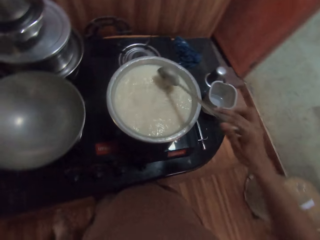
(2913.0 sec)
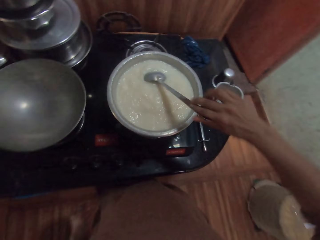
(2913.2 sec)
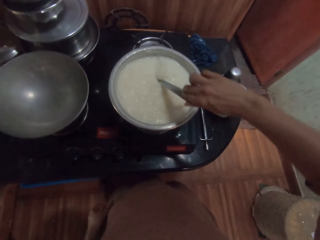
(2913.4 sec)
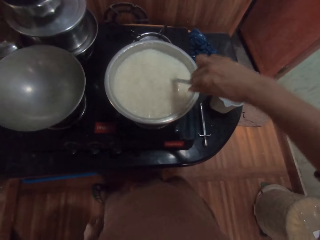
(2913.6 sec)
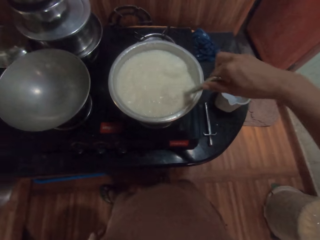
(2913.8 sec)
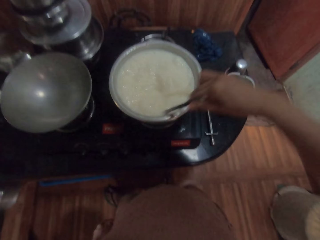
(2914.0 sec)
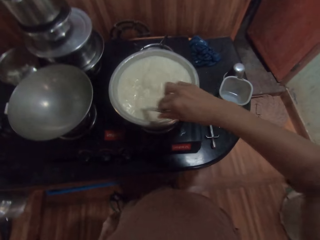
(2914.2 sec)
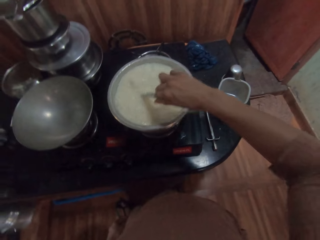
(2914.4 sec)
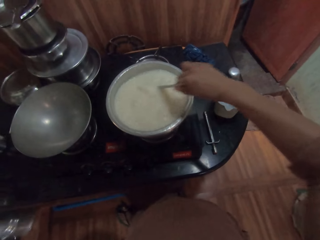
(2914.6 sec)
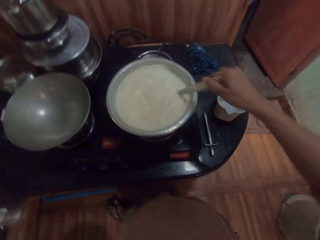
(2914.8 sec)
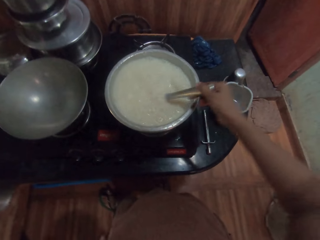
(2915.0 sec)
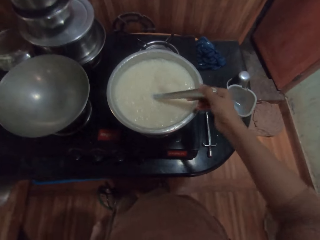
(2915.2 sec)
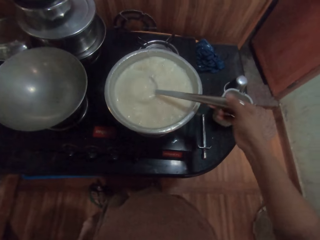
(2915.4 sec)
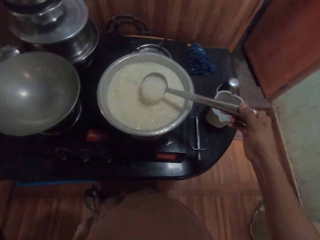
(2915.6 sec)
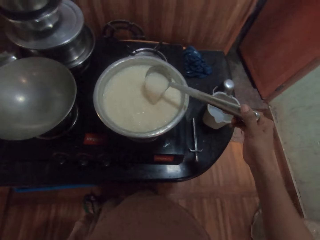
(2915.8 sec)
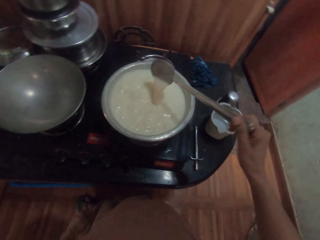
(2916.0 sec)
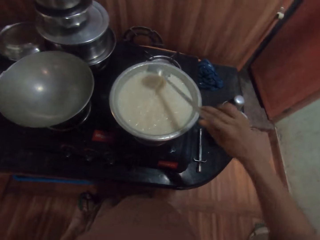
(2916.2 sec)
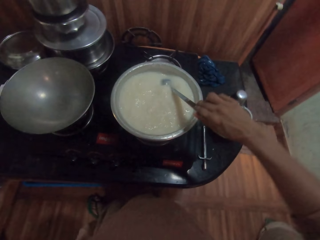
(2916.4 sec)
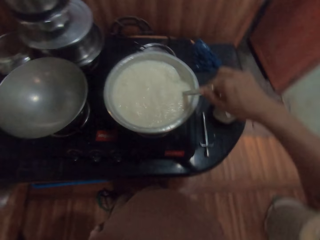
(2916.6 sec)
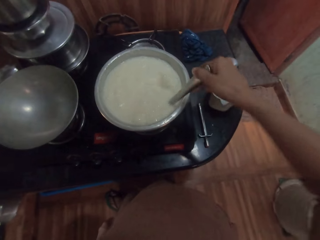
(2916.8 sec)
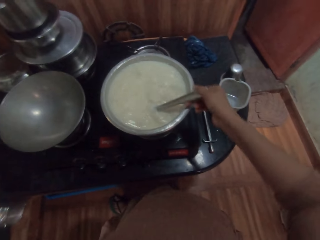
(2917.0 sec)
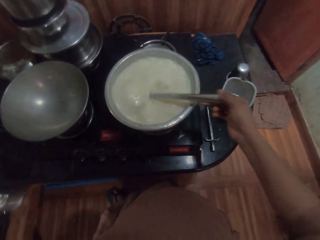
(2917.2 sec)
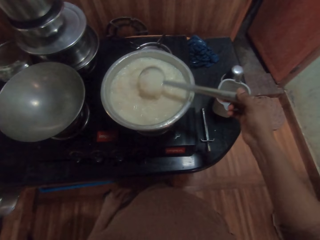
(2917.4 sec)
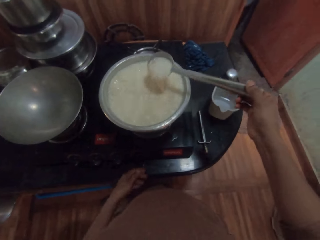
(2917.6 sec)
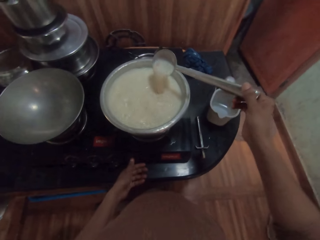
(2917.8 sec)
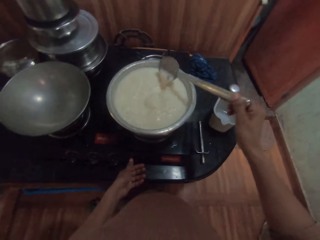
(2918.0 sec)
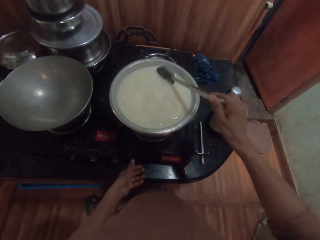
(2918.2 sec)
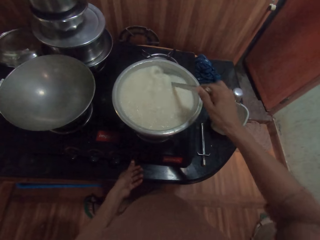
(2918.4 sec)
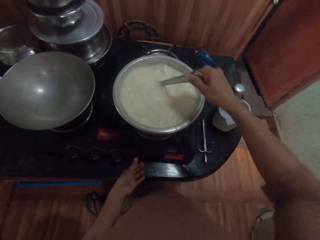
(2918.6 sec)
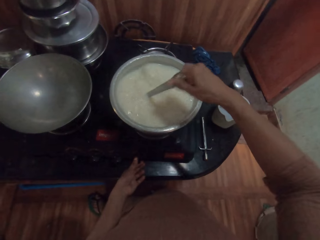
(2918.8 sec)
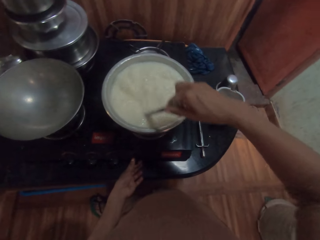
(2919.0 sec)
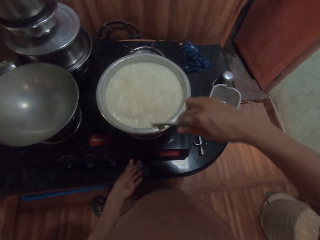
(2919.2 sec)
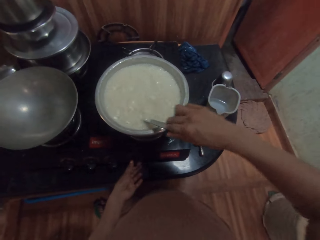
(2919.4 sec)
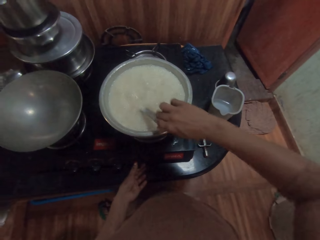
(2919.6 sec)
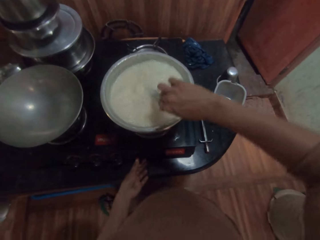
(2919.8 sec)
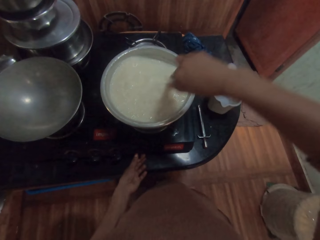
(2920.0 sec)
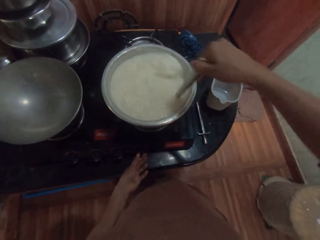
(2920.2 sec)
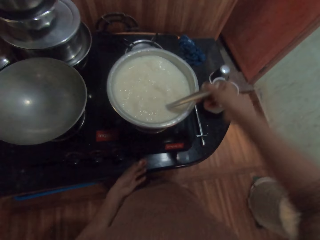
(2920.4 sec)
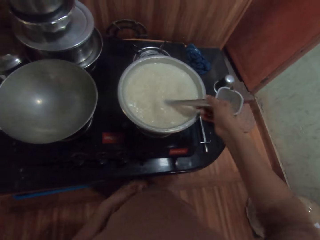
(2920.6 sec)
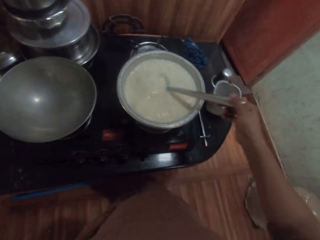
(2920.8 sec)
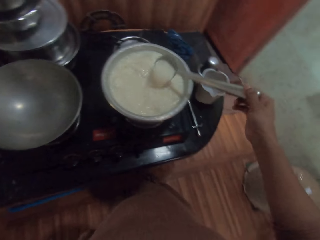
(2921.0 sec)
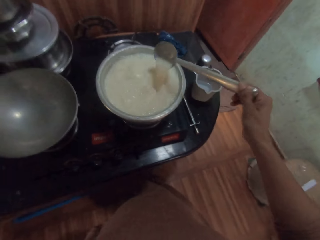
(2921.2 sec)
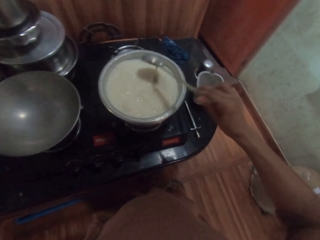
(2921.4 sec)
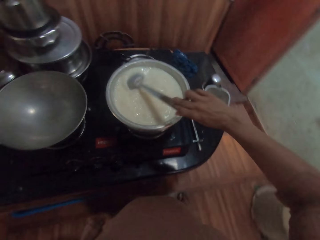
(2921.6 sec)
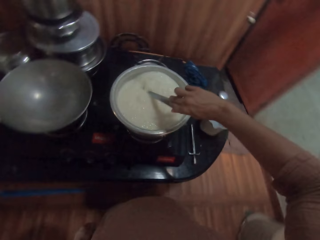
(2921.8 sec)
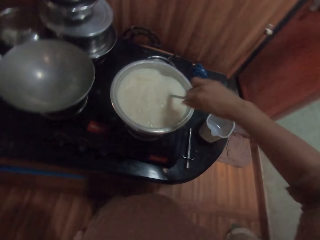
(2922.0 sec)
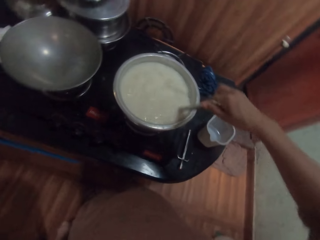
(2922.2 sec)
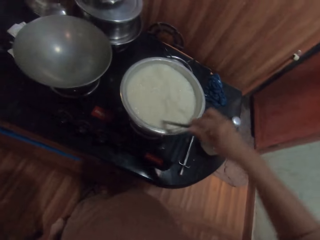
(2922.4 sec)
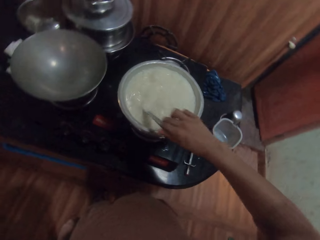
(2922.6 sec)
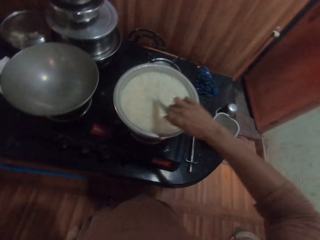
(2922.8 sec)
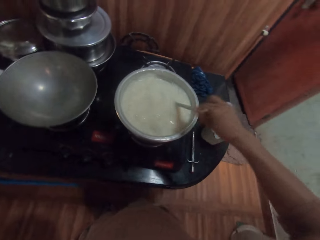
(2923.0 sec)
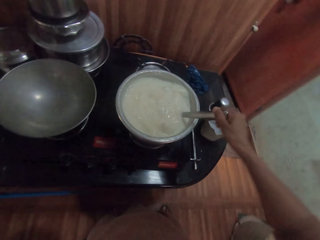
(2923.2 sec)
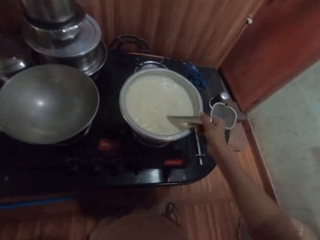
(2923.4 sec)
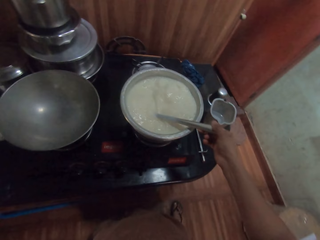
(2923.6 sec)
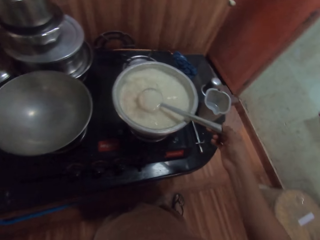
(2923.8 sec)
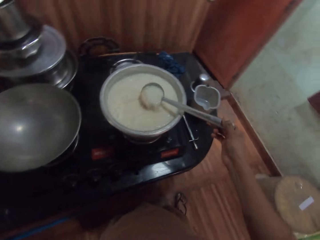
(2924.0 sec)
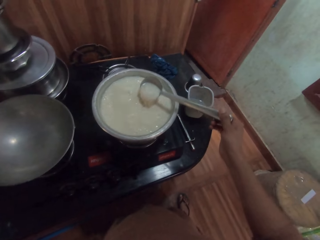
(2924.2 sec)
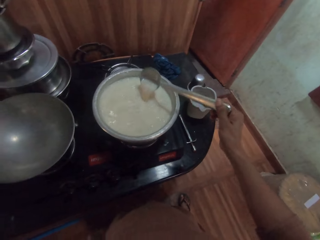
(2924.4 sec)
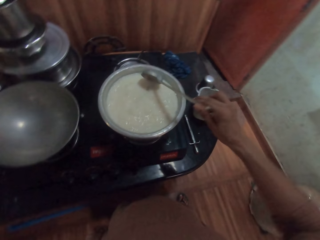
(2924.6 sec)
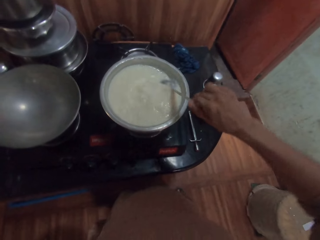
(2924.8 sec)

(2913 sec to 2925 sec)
The camera wearer adjusts the control knob. They release the control knob.

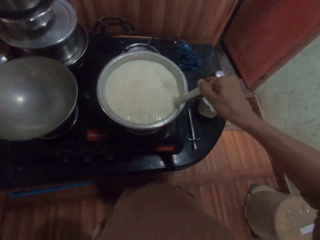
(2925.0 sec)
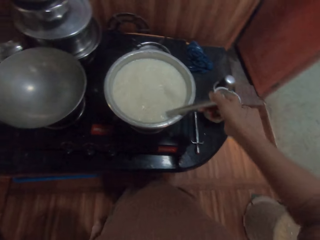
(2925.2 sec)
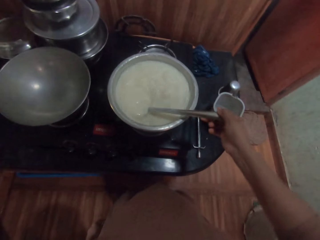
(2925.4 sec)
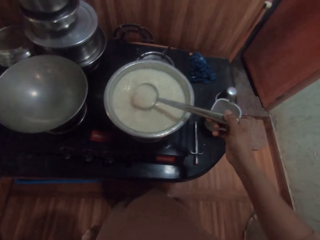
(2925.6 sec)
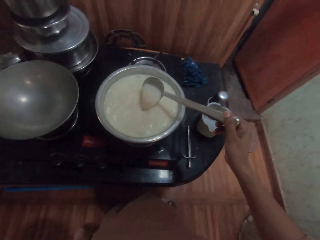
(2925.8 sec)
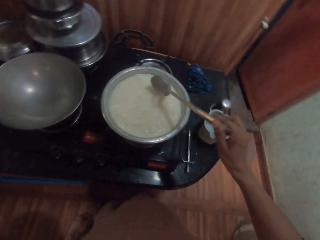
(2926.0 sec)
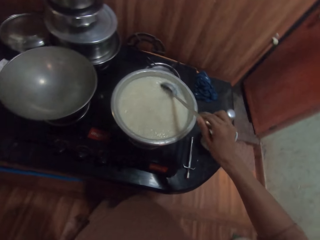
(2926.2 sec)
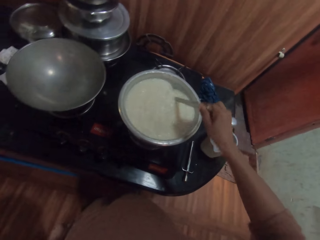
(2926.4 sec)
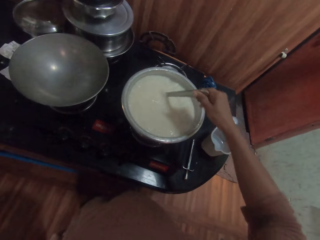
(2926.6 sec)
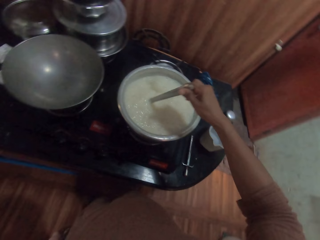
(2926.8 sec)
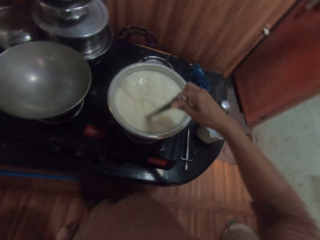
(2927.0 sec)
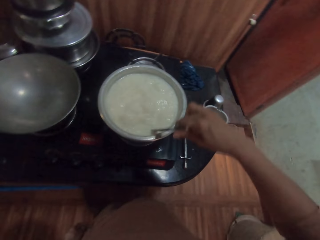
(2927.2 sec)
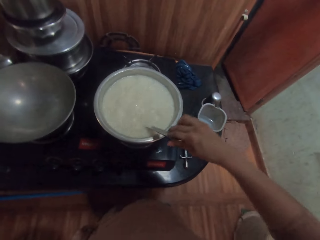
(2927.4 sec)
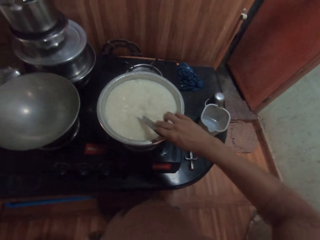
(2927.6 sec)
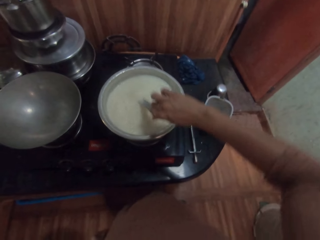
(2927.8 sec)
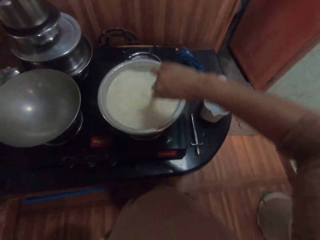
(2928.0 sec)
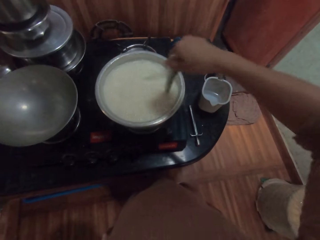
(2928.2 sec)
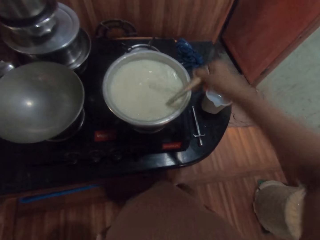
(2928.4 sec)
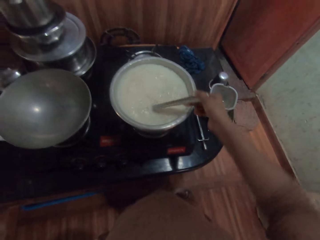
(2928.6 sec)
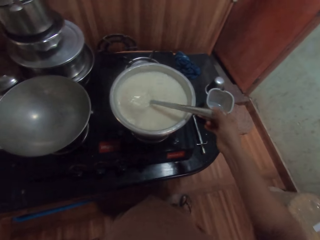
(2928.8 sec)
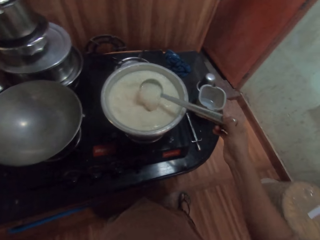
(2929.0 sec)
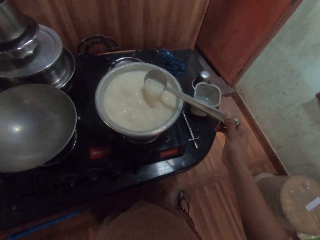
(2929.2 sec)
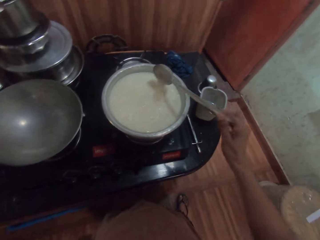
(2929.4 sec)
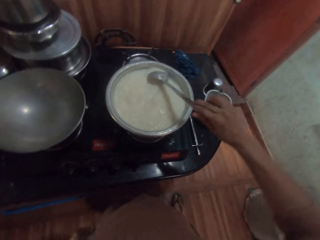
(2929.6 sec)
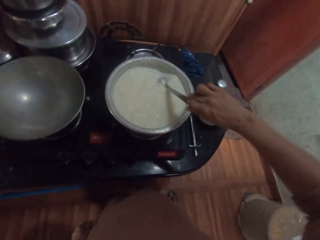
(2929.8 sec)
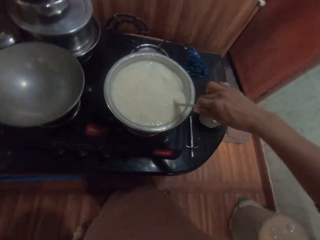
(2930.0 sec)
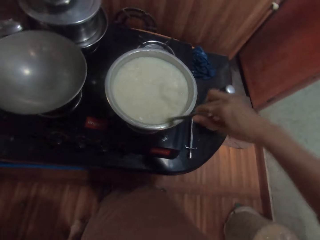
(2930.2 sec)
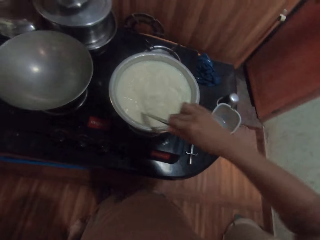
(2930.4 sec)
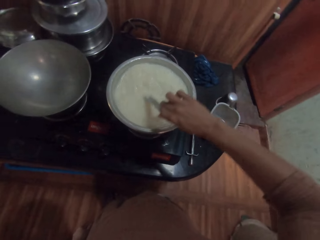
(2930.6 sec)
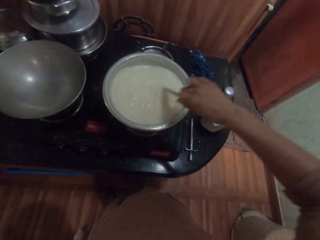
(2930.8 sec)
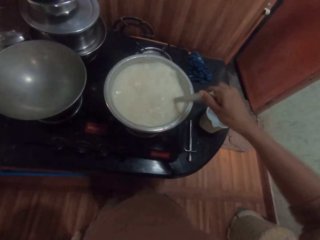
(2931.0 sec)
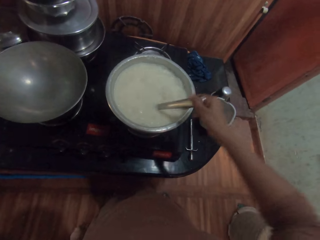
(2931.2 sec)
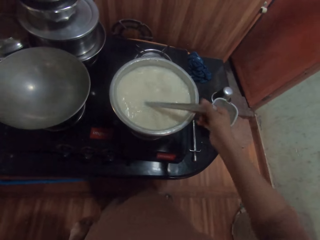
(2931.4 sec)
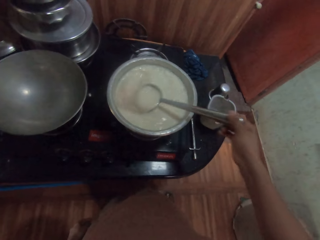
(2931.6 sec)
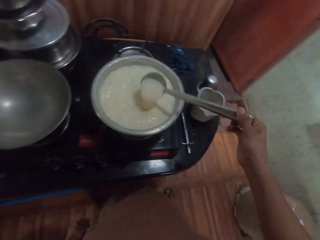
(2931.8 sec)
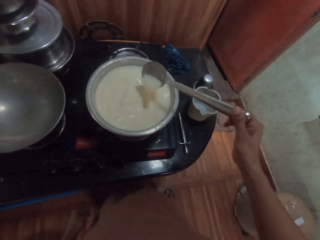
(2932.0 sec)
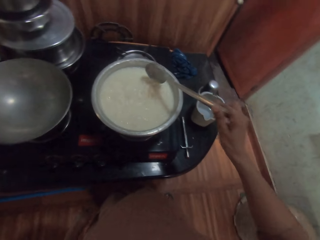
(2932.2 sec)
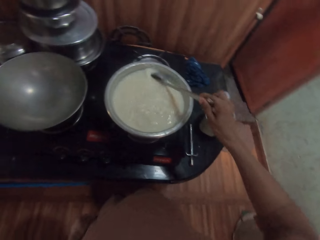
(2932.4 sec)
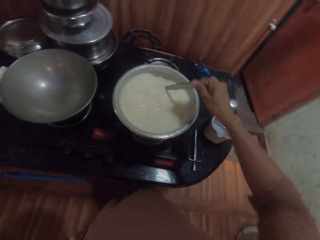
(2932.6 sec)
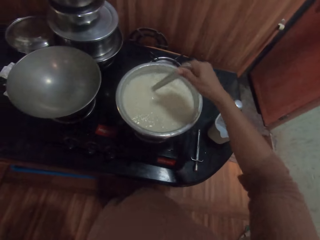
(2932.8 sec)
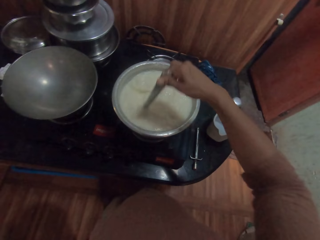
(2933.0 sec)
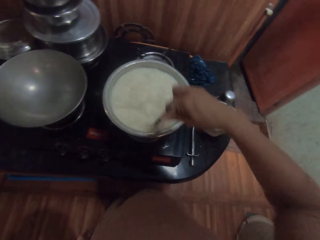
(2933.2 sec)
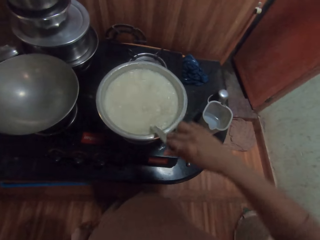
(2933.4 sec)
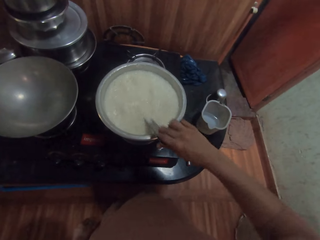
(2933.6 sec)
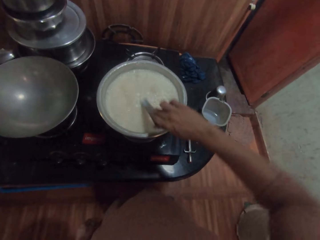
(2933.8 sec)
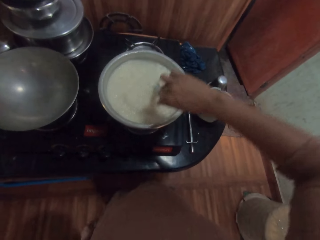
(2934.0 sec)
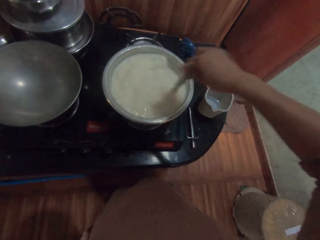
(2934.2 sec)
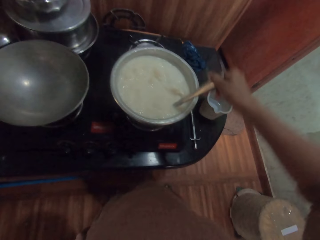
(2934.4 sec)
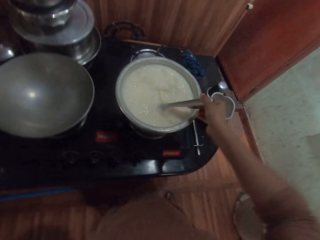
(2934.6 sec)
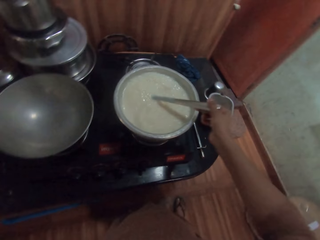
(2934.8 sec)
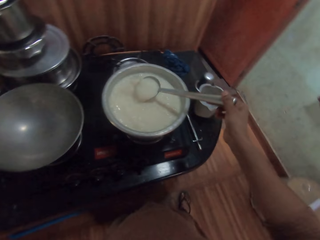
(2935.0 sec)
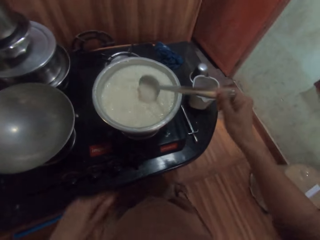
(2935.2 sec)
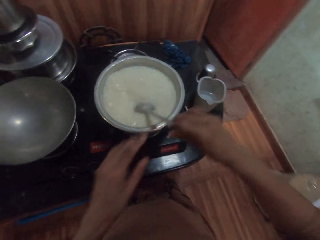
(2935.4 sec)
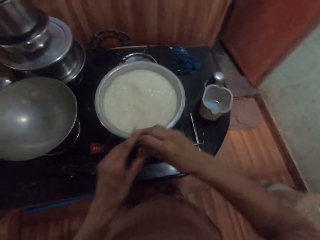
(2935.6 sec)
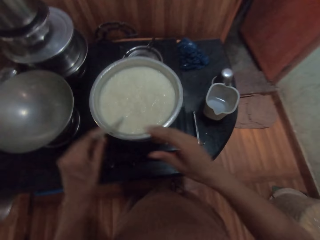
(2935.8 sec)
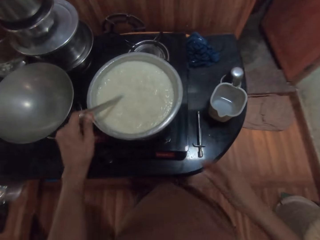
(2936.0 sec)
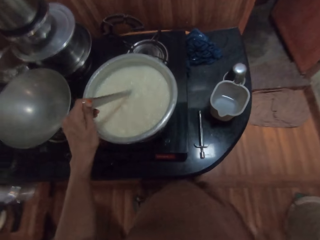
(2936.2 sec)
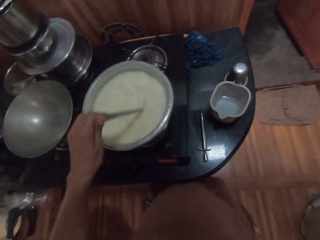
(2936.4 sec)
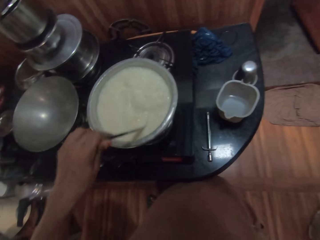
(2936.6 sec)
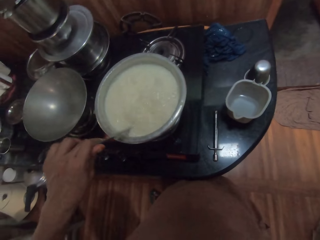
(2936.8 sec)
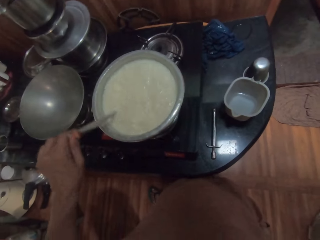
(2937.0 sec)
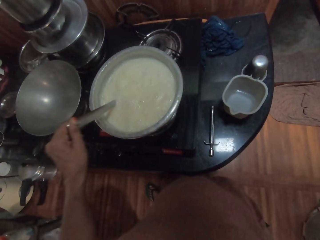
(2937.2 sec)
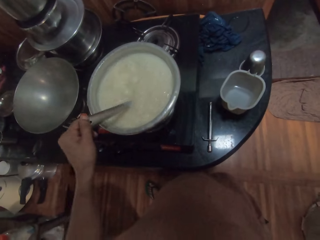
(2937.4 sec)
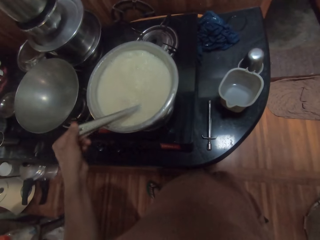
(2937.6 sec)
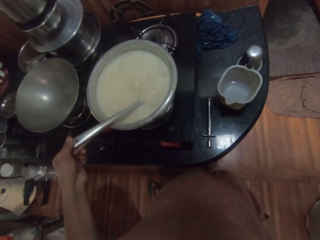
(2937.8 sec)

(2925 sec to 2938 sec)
The camera wearer puts the spoon on the left hand. He stirs the liquid in the pot on the cooker with the spoon in his left hand.
